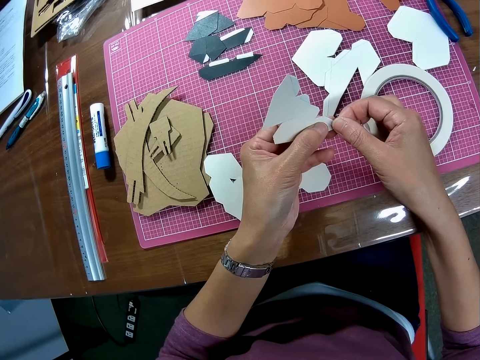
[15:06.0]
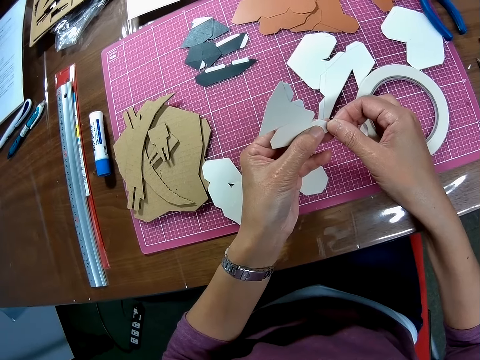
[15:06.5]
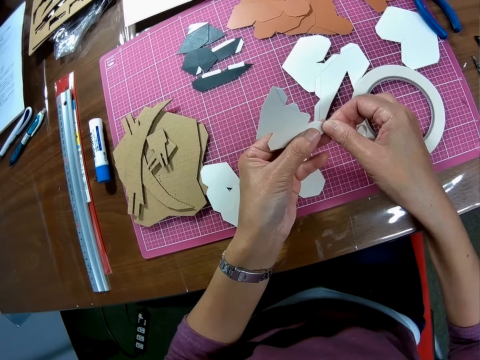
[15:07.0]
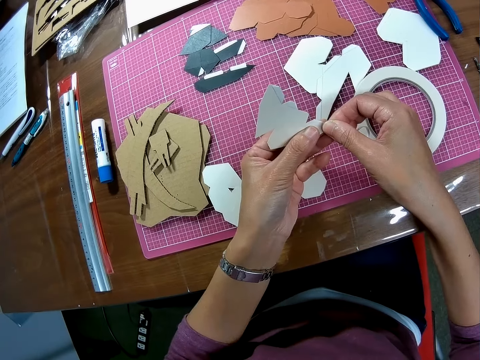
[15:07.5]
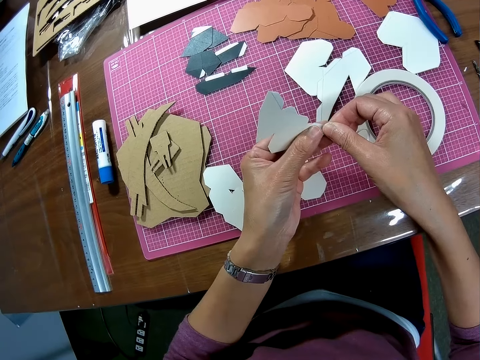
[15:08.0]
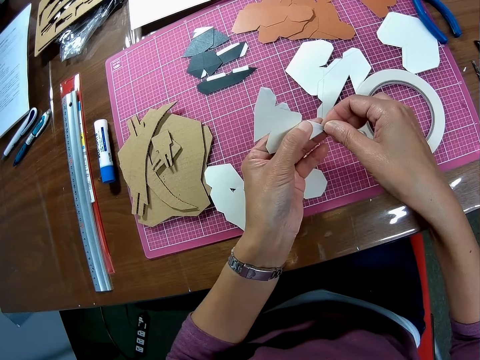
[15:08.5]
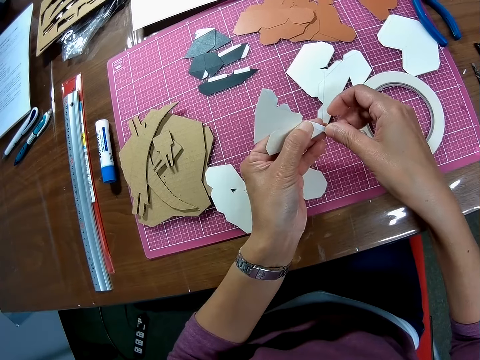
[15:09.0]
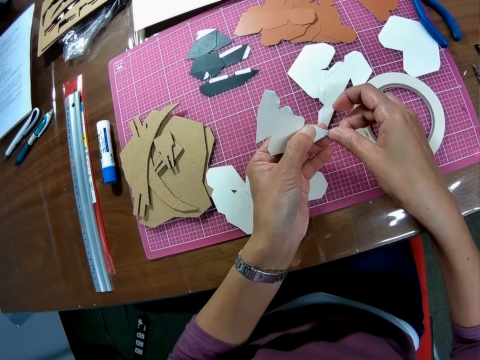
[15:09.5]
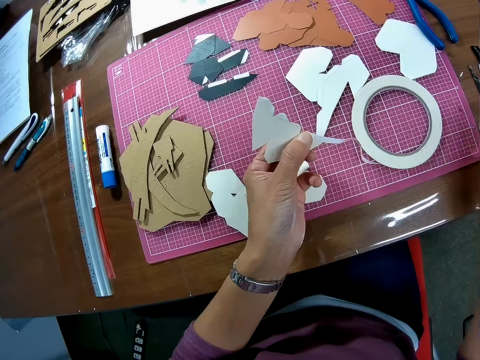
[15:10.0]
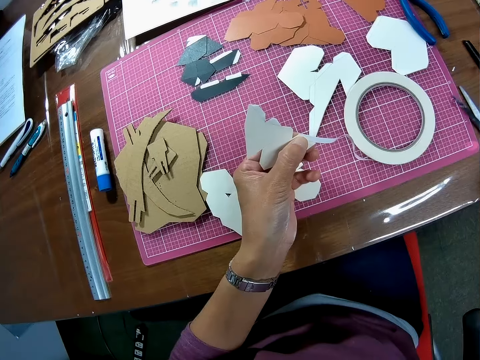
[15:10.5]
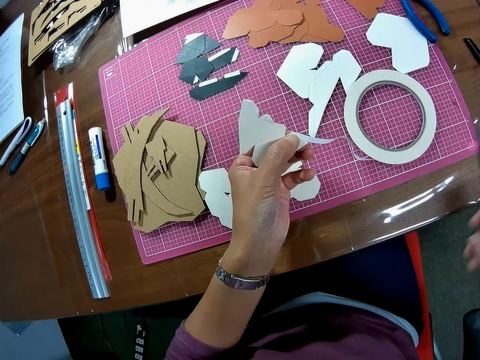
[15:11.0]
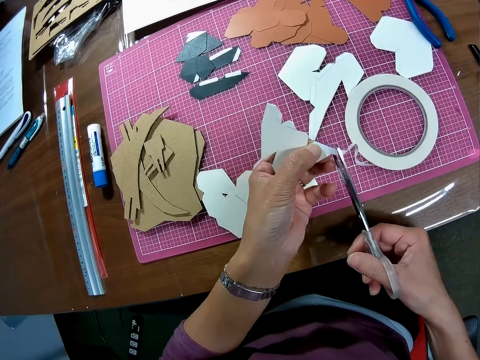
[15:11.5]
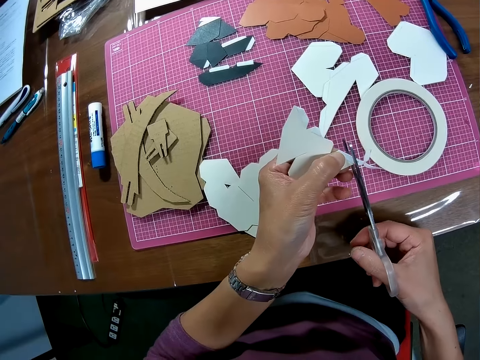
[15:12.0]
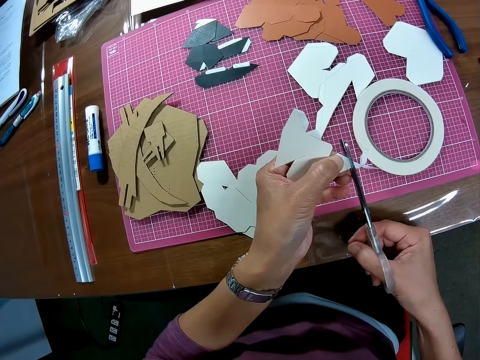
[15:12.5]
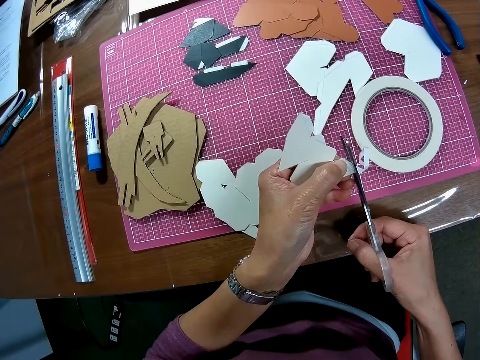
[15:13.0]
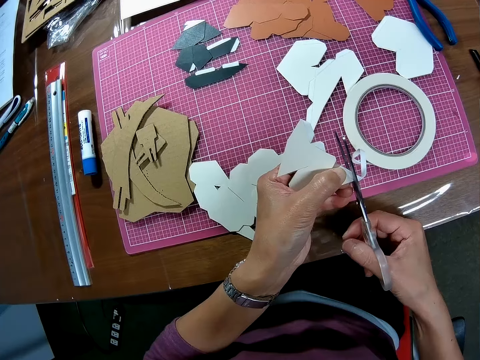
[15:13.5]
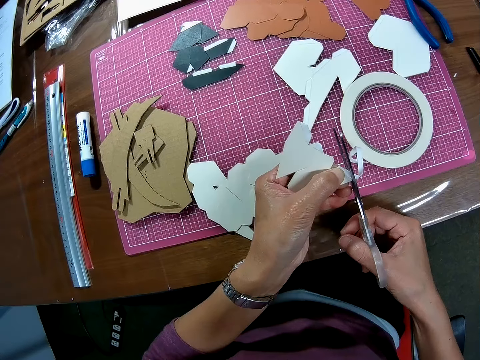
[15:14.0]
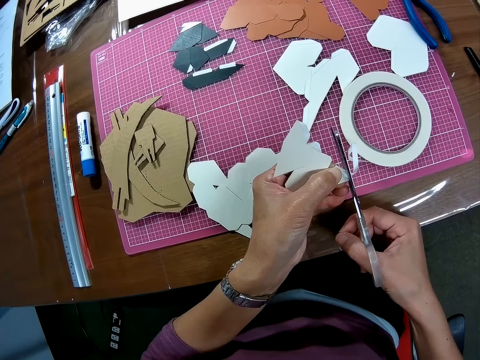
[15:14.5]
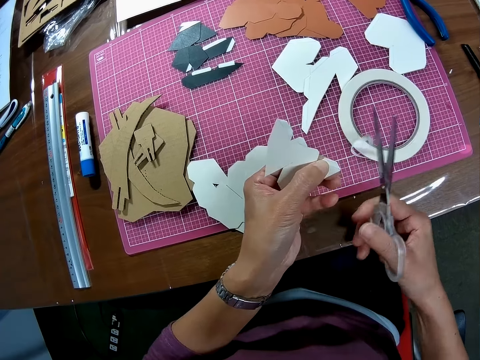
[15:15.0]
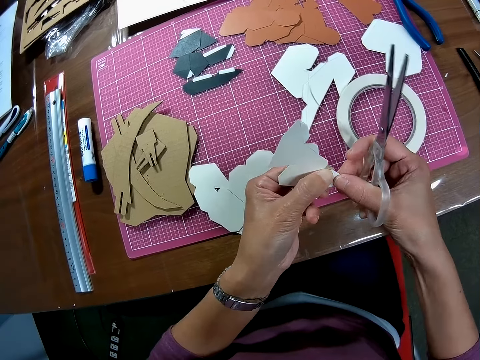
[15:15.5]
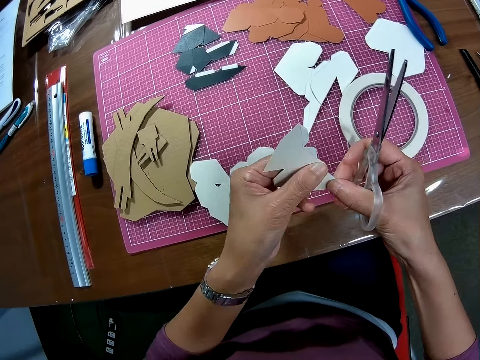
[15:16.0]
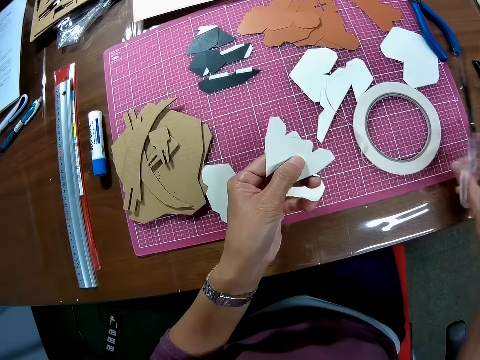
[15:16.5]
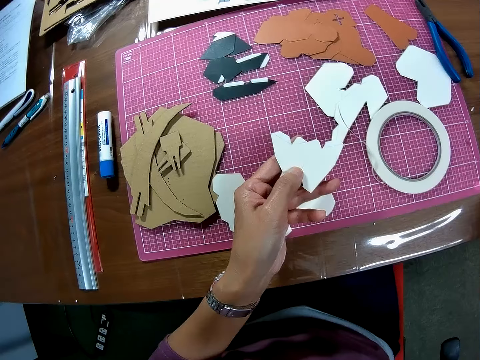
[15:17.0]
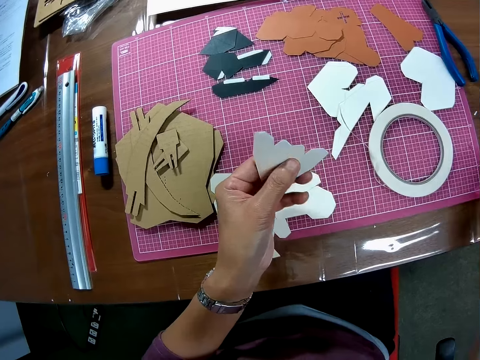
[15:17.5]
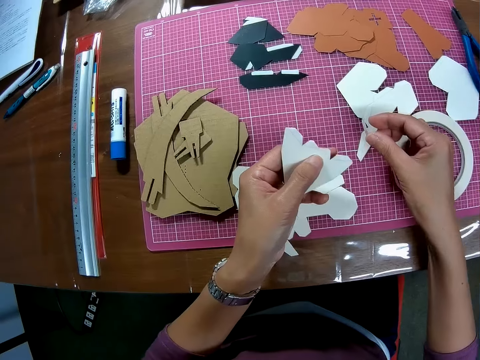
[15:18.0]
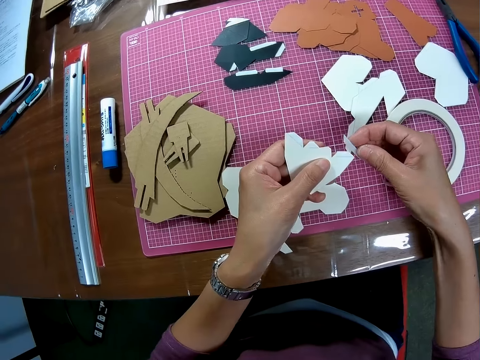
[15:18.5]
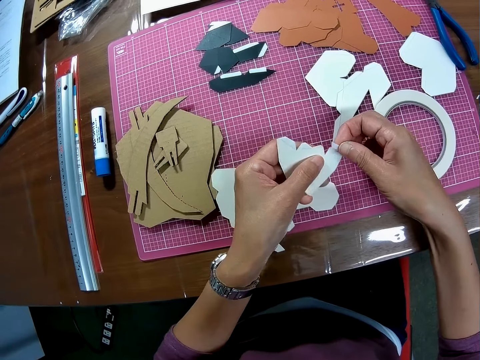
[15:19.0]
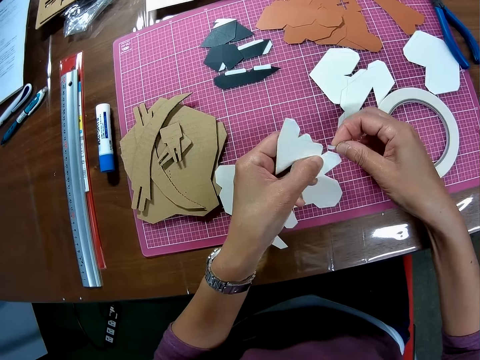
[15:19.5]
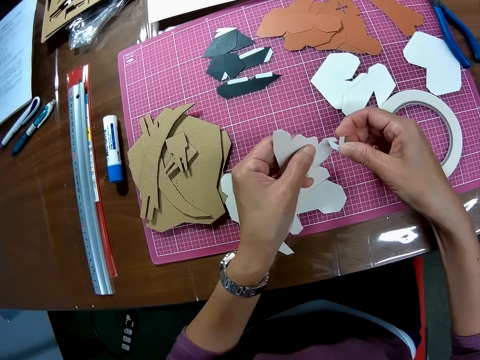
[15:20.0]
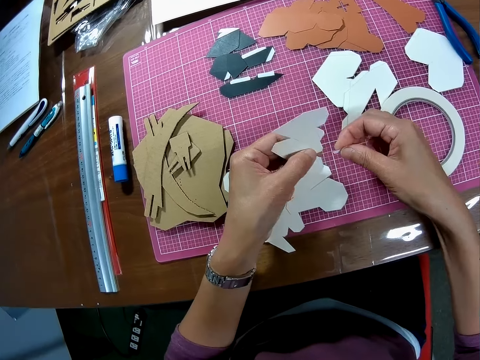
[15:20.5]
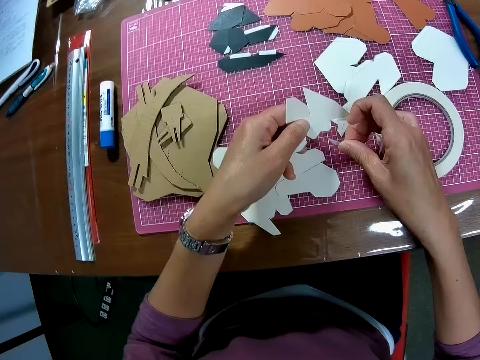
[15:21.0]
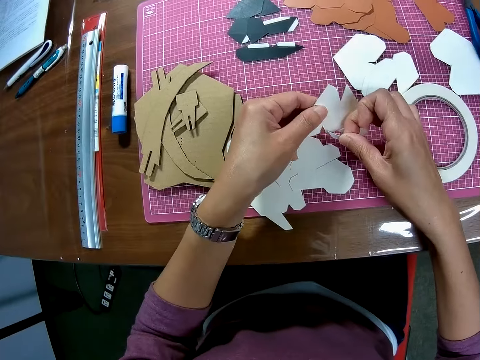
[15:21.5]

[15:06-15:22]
The camera wearer puts the masking tape on the piece of manila paper. He removes his right hand from the tape. He picks up the pair of scissors from the table. He cuts the masking tape with the pair of scissors. He puts the pair of scissors on the table. He picks up the masking tape on the table and holds the piece of manila paper.

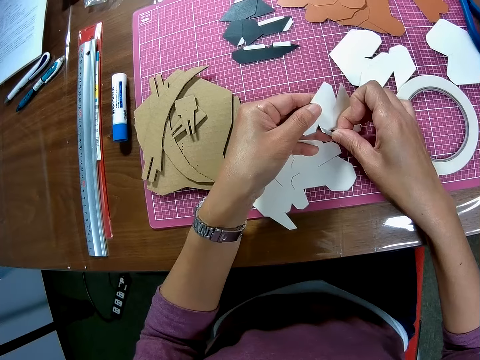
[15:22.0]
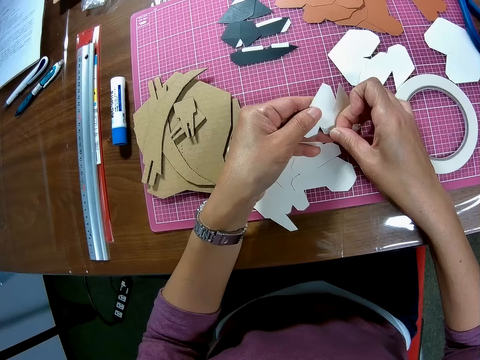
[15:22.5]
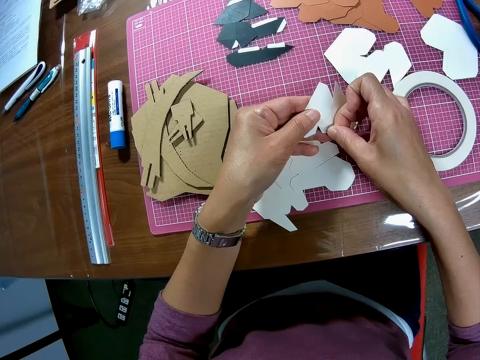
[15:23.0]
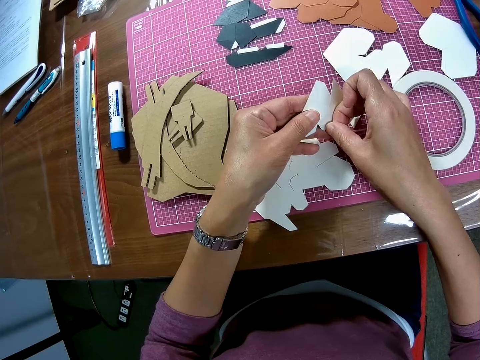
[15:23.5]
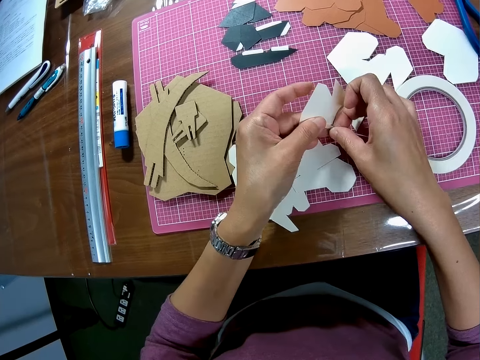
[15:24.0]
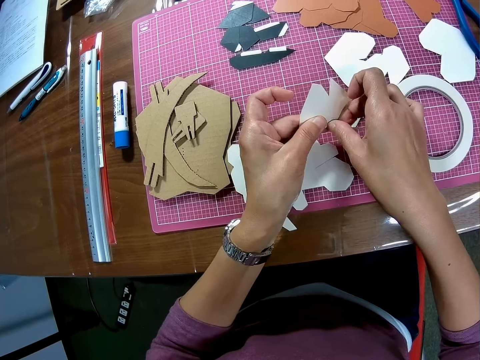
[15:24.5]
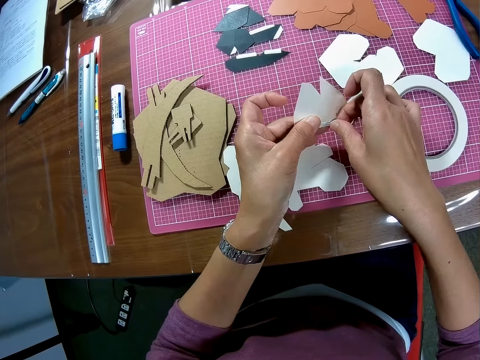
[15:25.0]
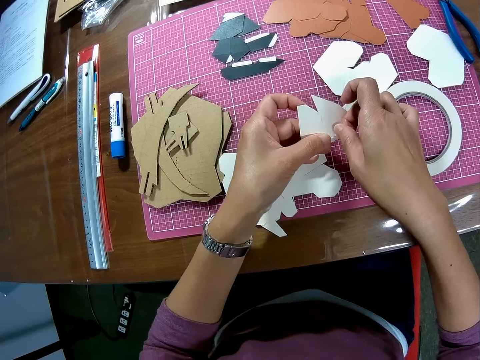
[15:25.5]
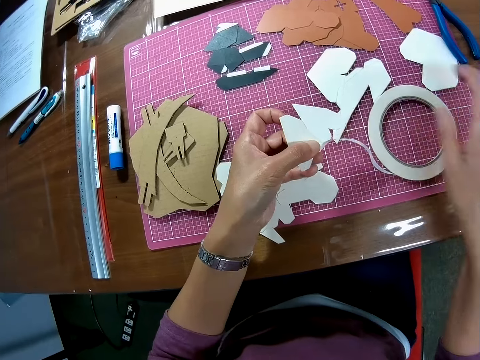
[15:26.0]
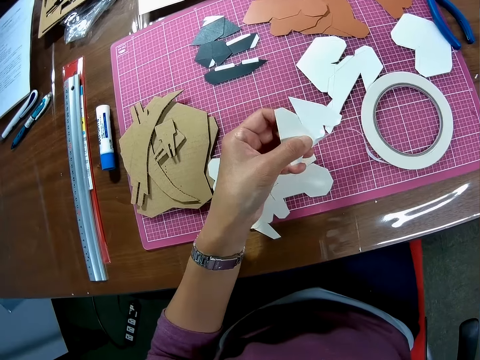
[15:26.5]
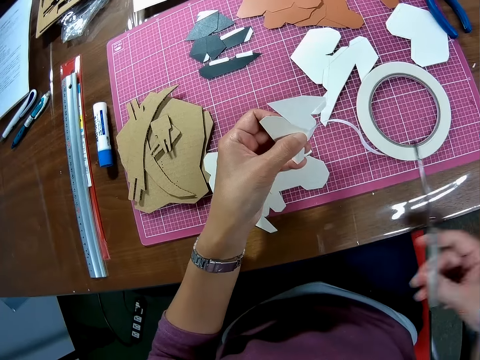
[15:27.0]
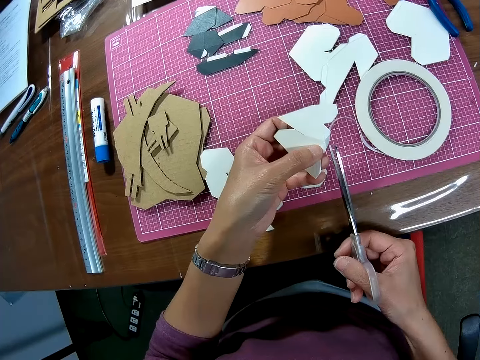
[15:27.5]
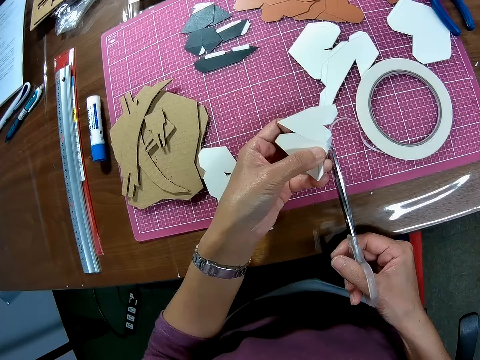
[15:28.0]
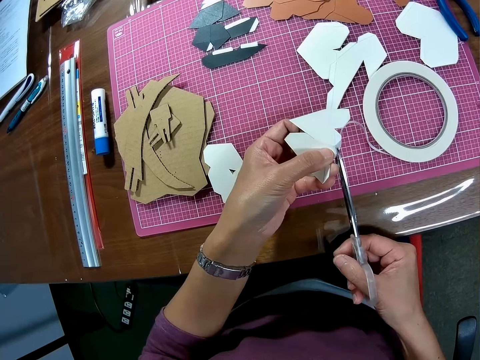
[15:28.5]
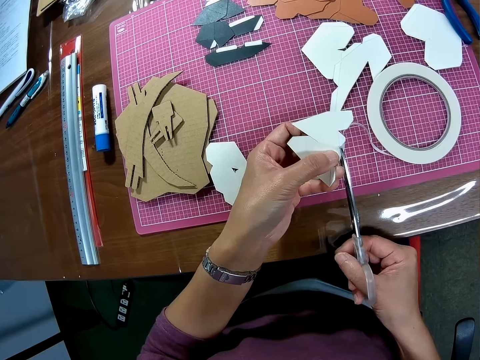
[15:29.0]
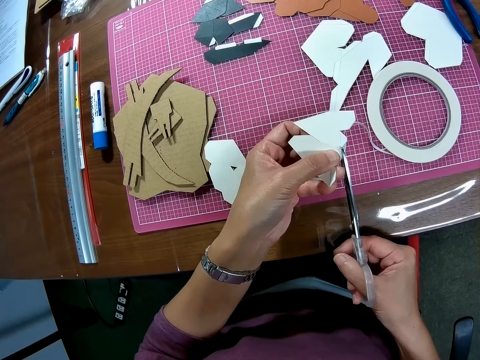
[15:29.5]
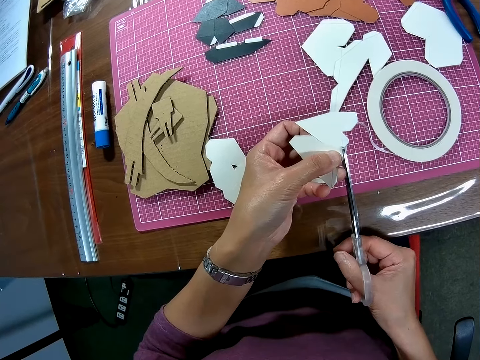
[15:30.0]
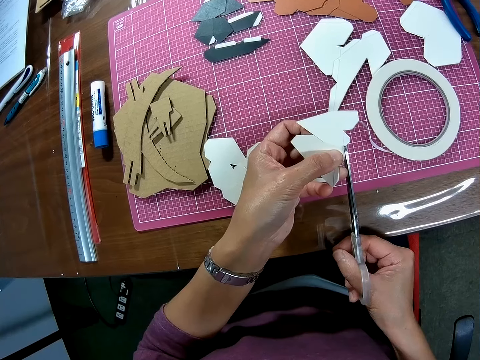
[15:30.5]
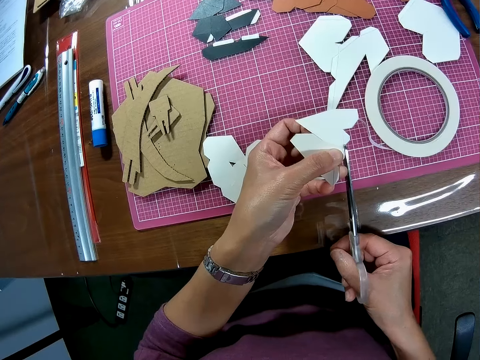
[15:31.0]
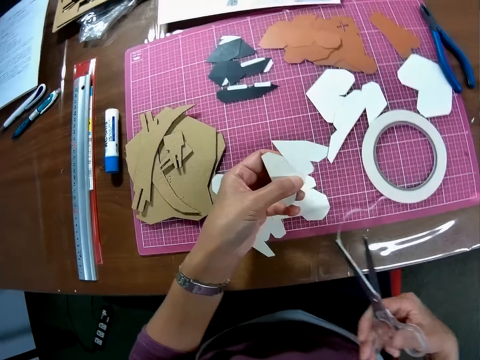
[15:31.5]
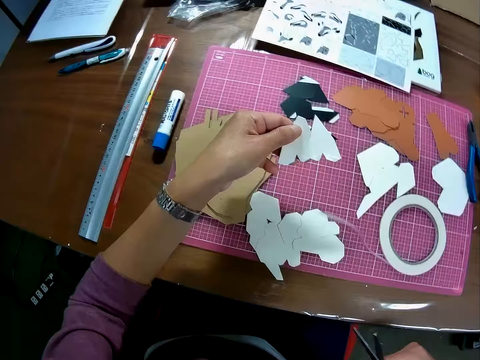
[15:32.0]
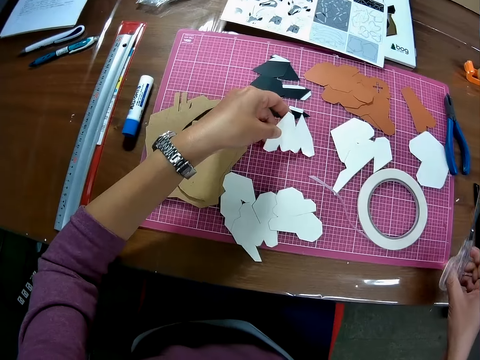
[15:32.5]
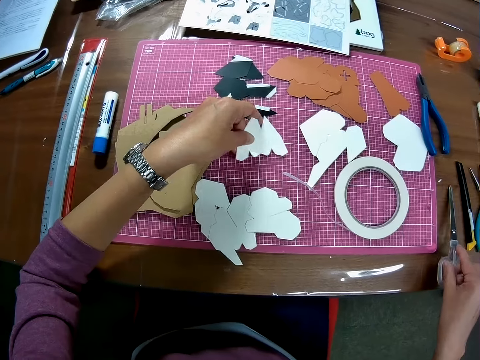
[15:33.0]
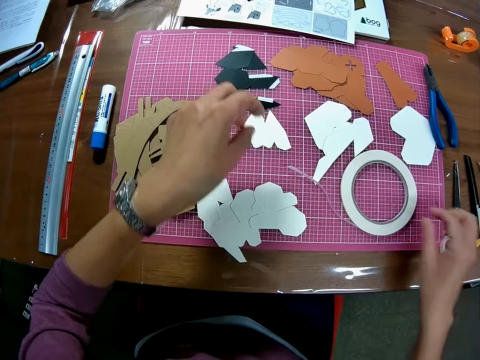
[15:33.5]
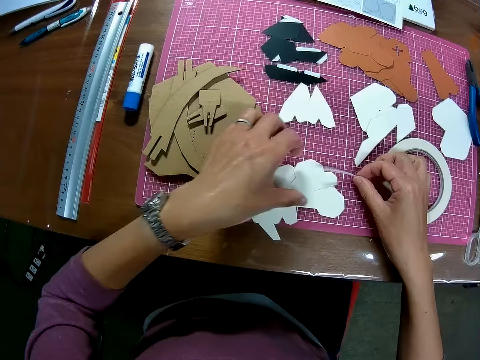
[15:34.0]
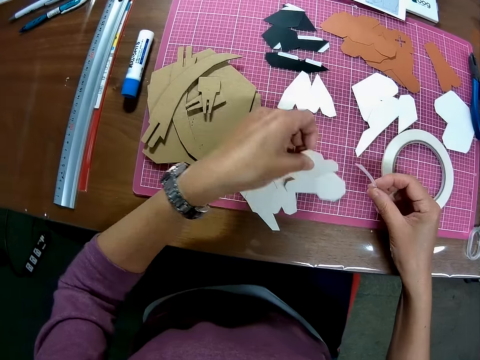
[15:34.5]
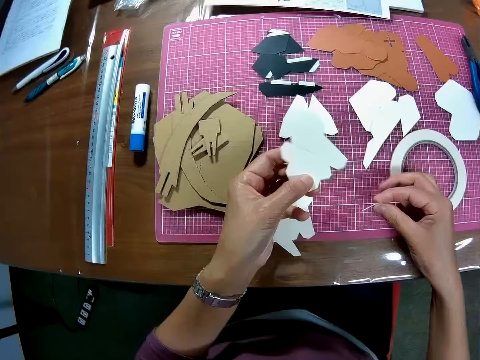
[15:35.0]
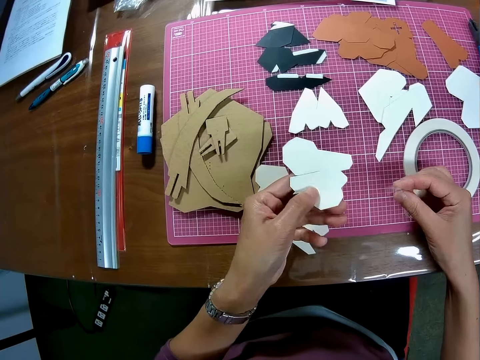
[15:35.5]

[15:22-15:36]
The camera wearer puts the masking tape on the piece of manila paper. He removes his right hand from the tape. He picks up the pair of scissors from the table. He cuts the masking tape with the pair of scissors. He puts the pair of scissors on the table and puts the piece of manila paper on the table. He picks up the masking tape on the table and picks up a piece of manila paper on the table.
